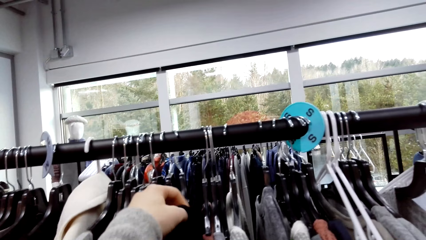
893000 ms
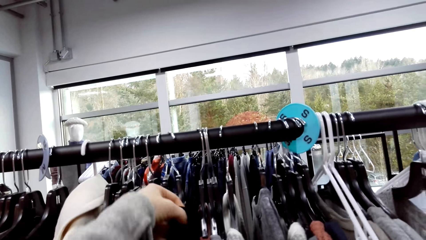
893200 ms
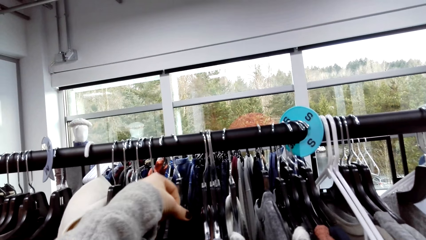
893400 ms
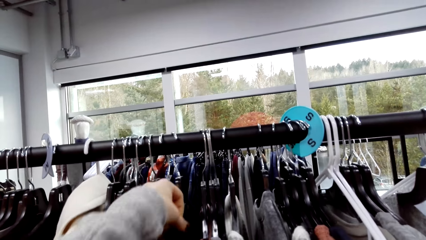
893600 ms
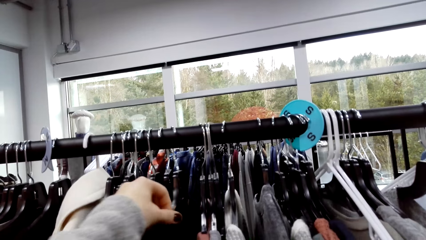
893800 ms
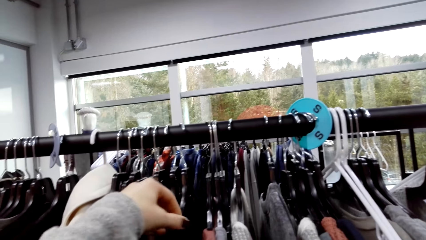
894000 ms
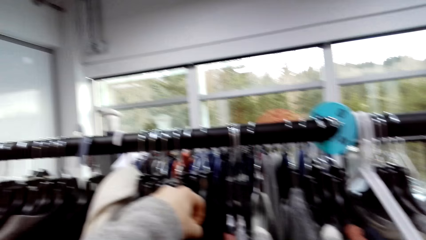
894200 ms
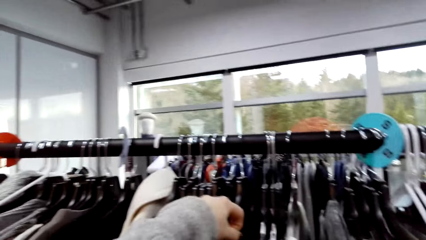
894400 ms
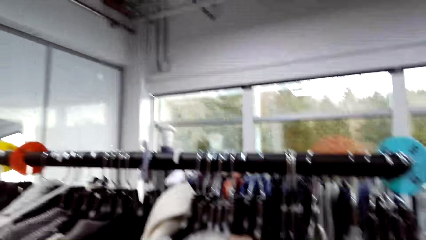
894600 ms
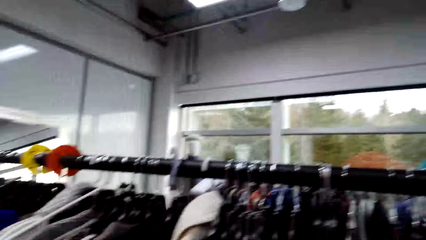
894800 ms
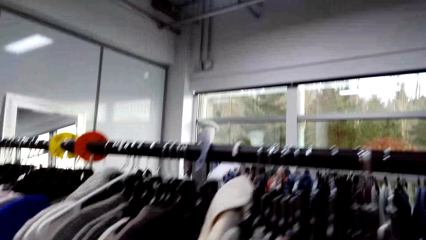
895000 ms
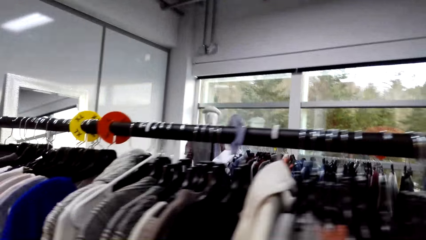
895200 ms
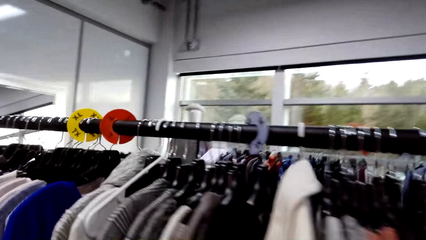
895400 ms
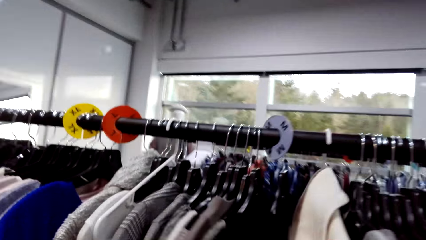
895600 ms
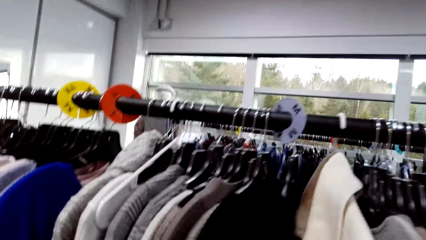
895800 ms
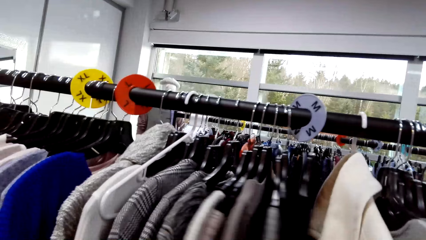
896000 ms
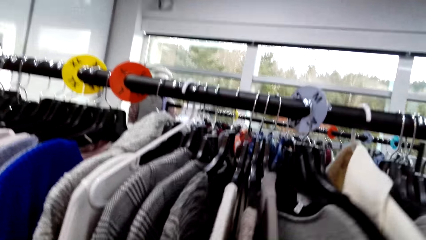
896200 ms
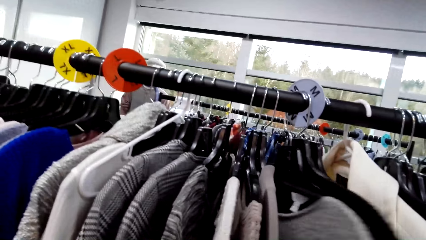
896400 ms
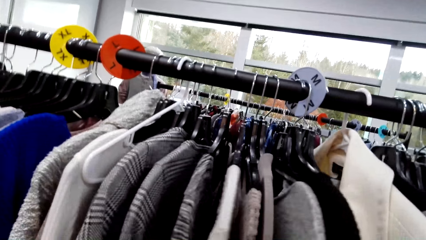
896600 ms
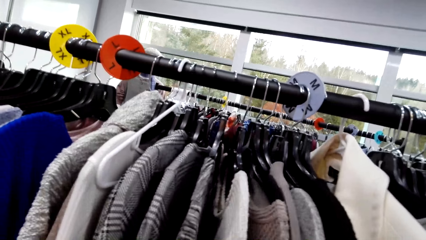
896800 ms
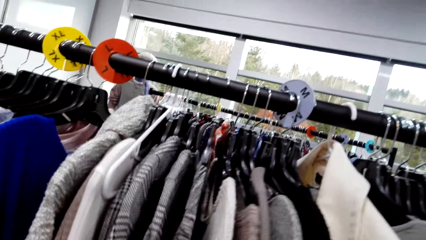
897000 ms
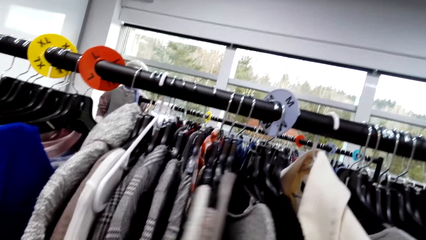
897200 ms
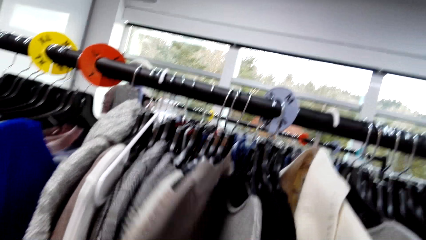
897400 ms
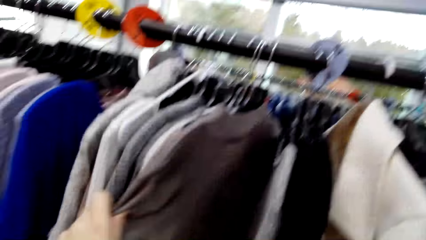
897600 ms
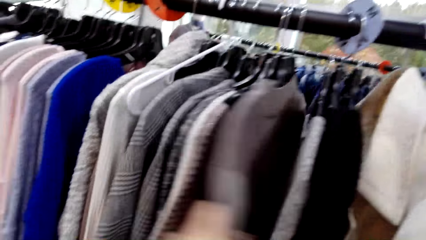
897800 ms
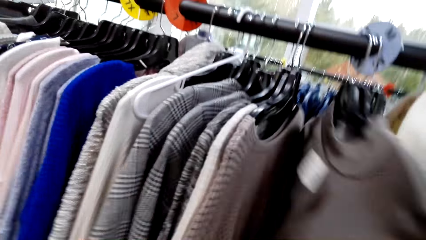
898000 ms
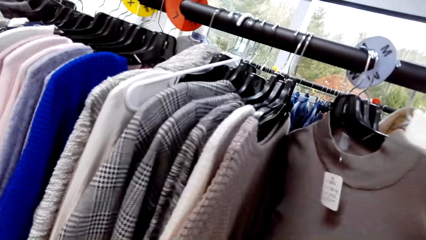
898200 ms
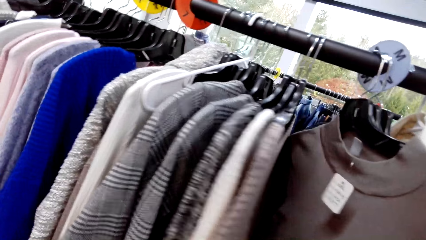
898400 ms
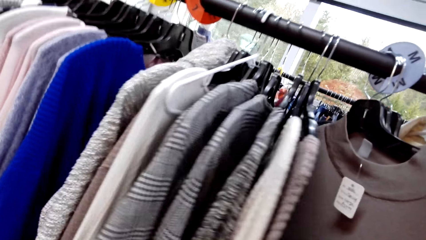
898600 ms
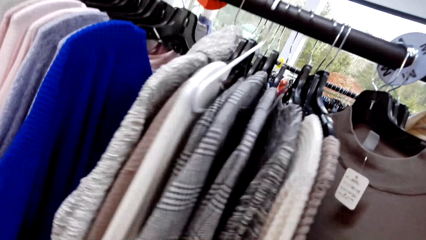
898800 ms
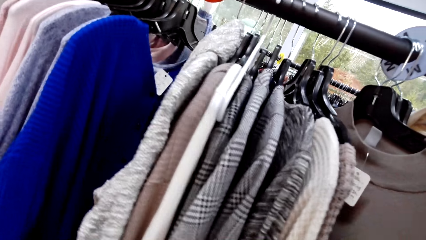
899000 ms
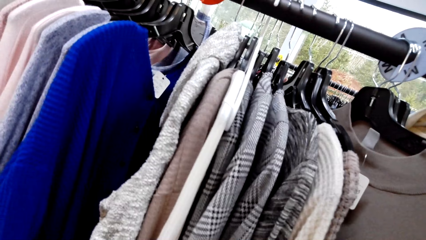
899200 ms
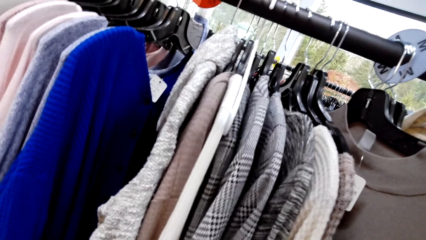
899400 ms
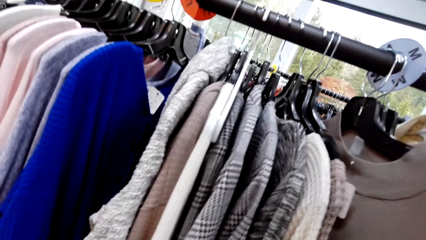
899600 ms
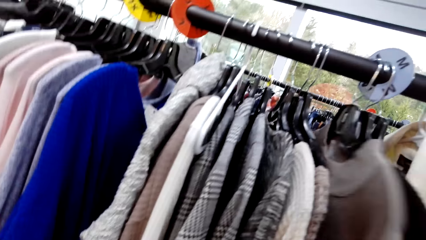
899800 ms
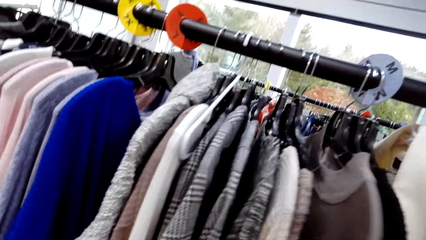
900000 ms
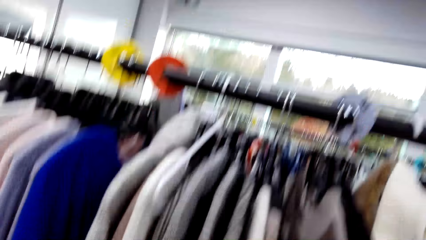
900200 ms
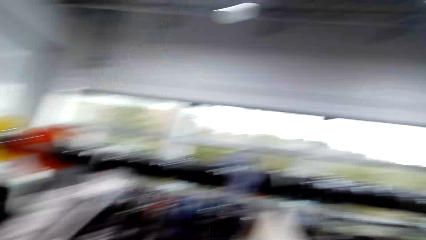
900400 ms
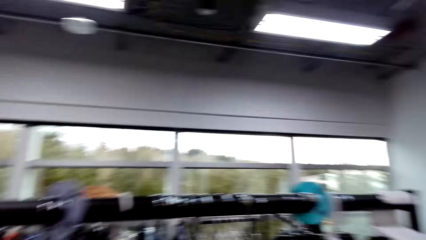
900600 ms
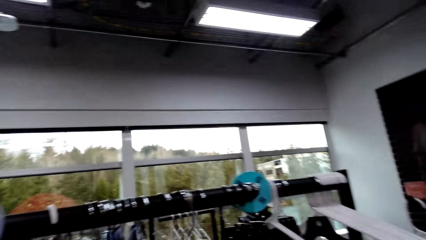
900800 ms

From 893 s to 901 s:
The camera wearer touches clothes.

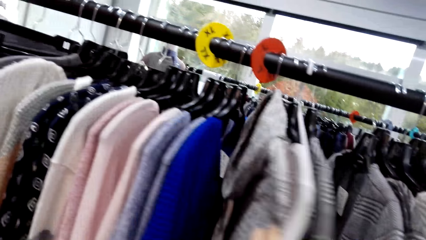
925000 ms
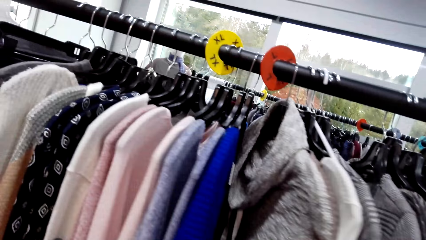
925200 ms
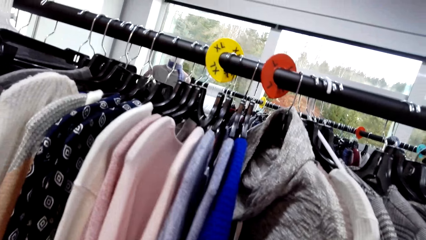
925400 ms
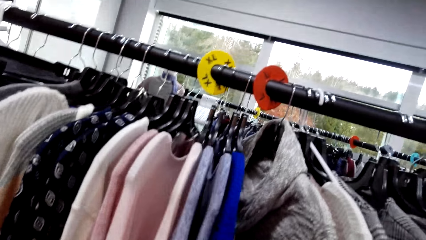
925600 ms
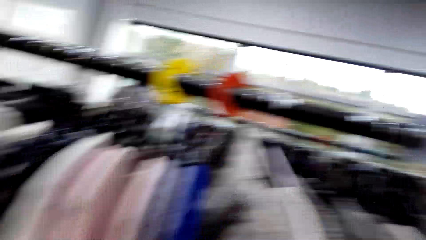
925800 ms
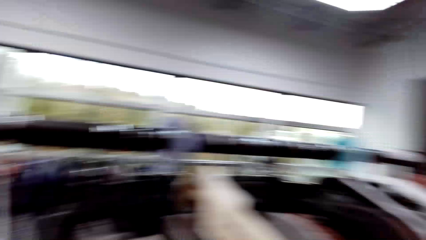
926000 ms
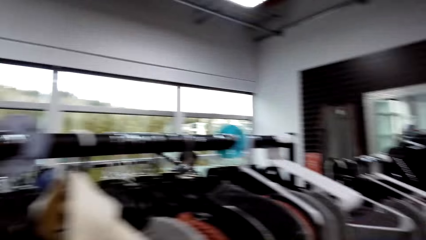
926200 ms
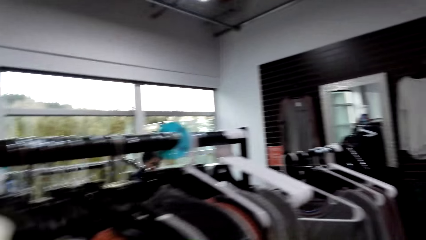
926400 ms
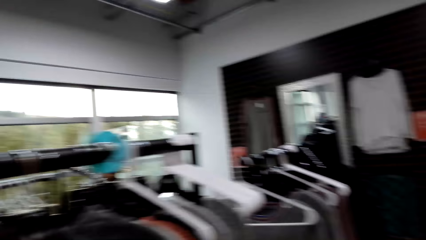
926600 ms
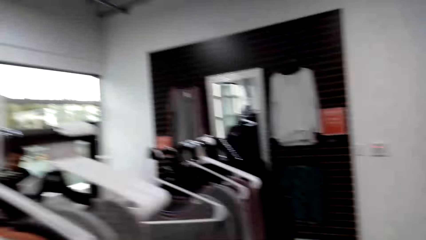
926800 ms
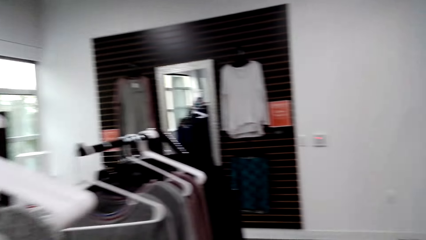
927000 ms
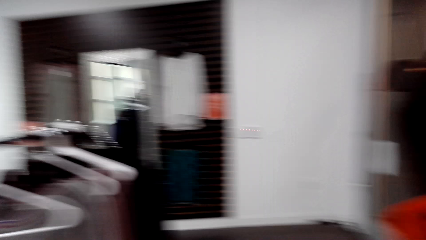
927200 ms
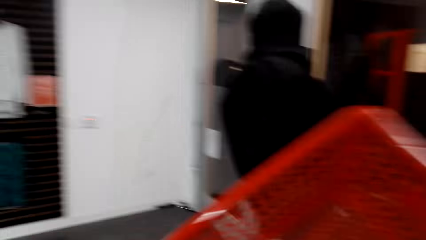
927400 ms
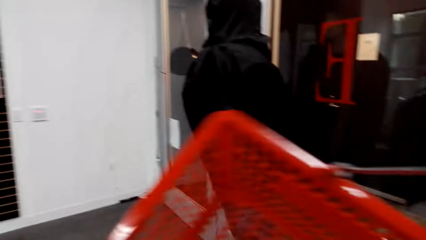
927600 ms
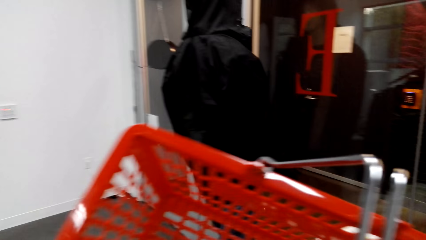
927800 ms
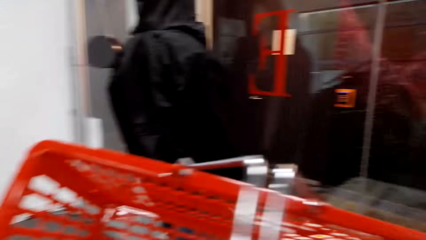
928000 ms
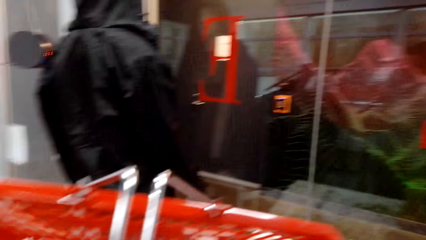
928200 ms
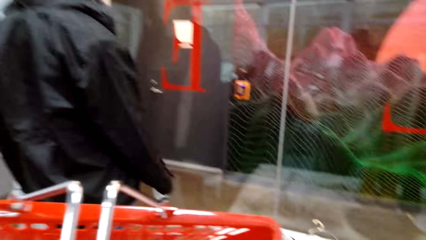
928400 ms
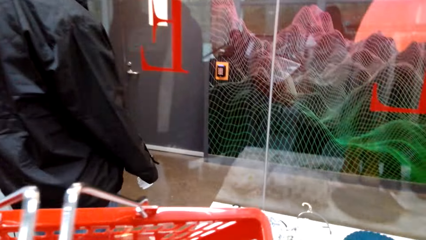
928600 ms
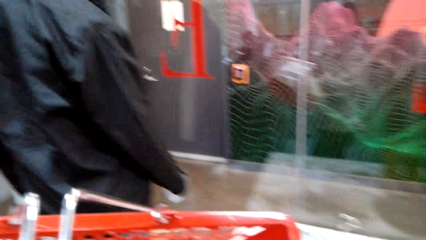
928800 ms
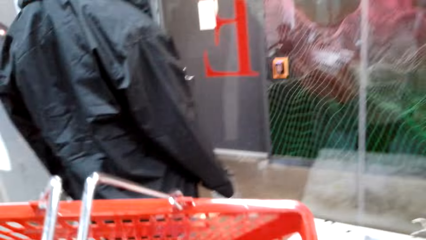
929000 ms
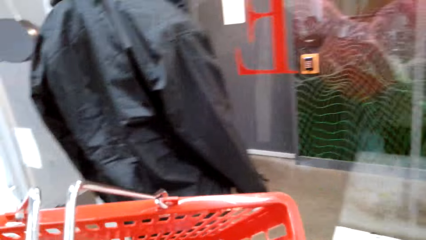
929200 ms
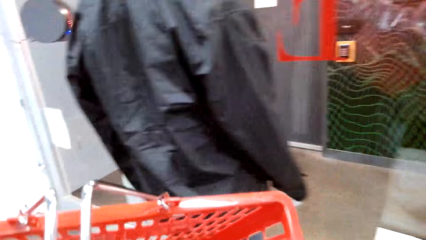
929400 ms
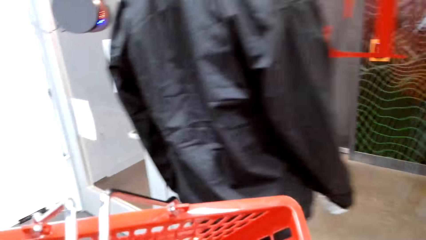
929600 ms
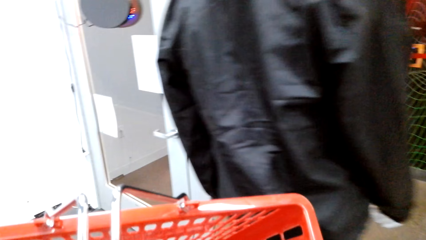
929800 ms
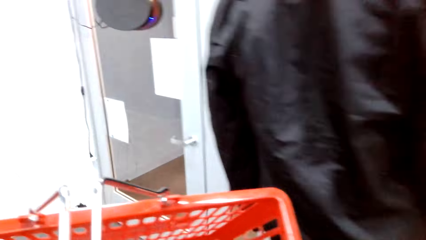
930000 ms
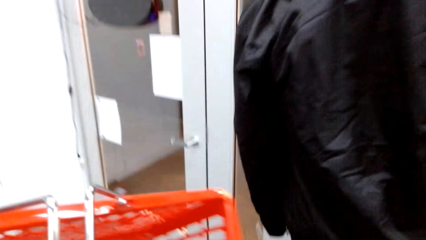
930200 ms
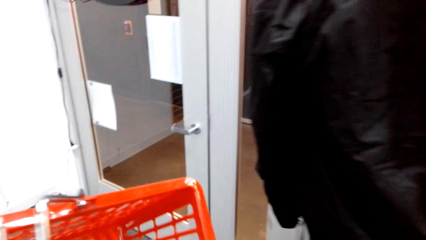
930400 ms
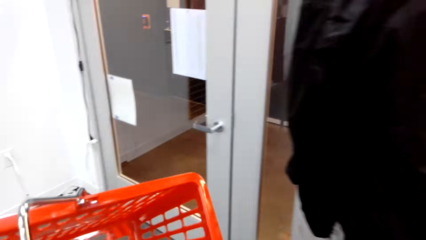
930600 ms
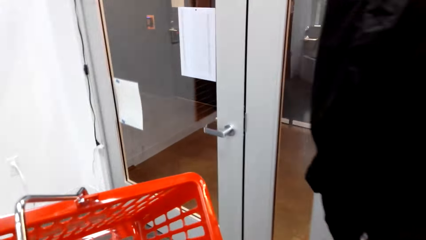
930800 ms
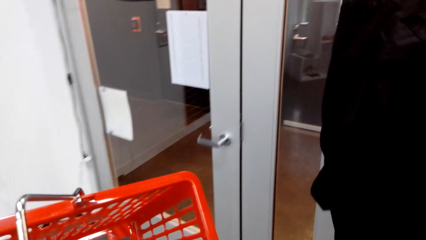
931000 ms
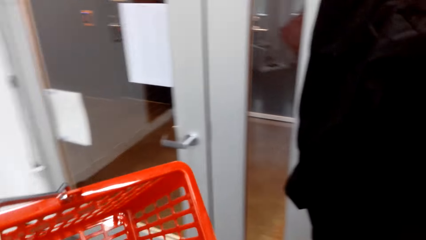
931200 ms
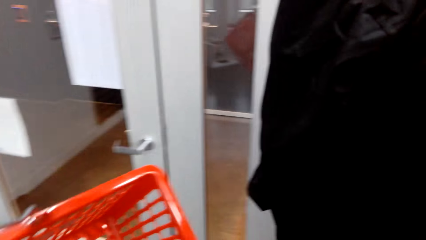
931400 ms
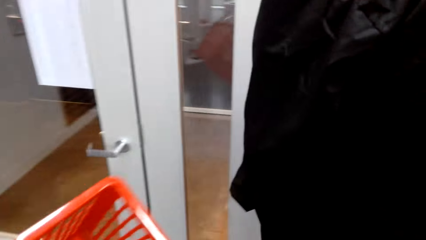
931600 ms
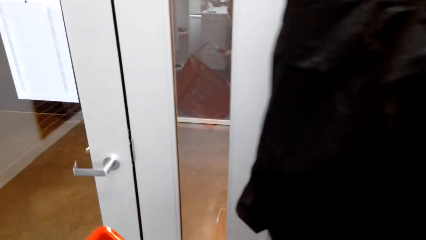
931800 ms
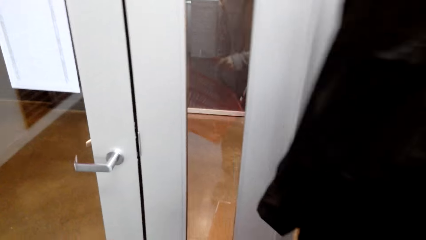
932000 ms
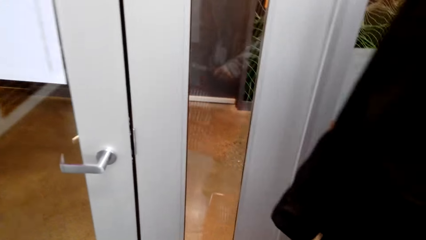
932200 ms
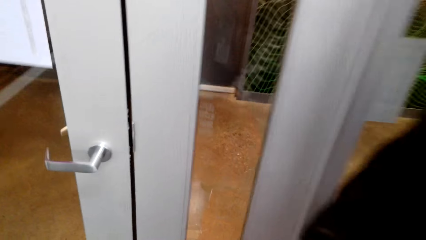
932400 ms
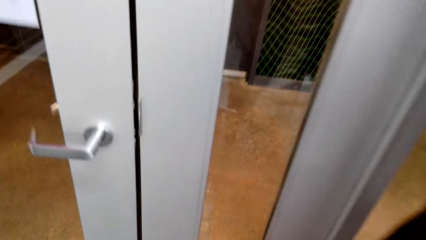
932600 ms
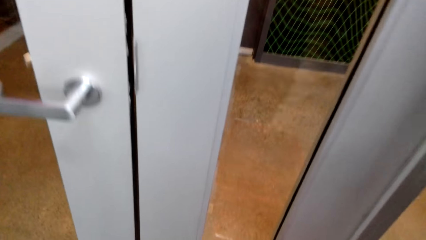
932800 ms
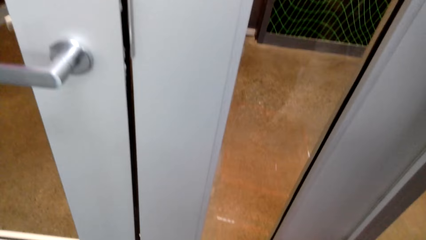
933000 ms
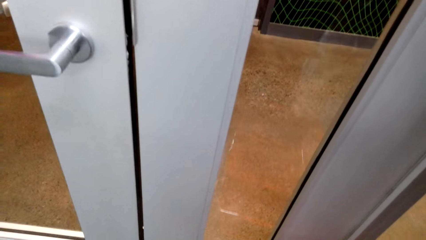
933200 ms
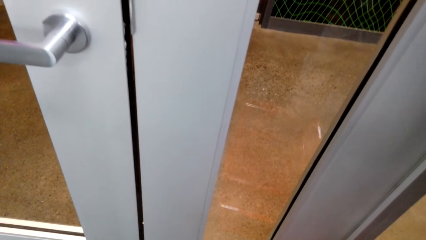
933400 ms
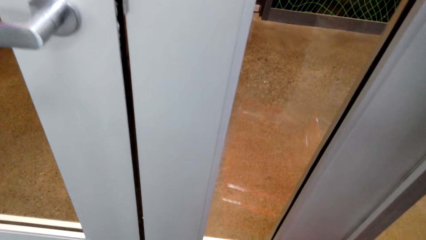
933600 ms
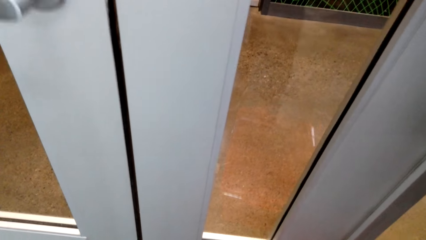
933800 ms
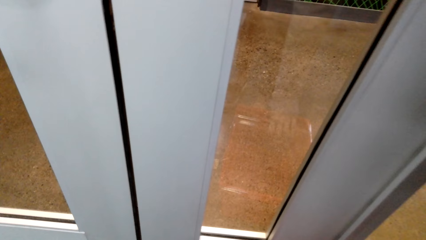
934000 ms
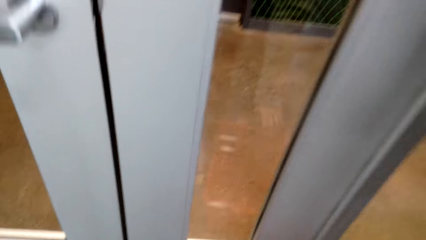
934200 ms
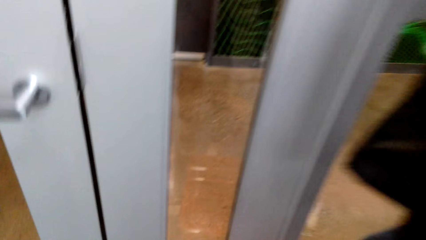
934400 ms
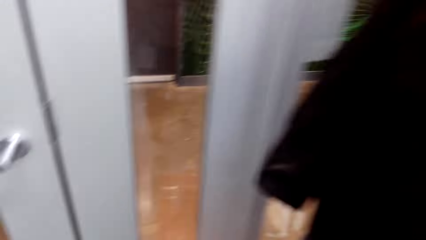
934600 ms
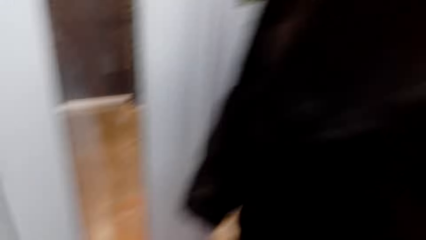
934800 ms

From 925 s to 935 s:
The camera wearer walks in the shop. They hold a plastic basket. They drop the basket on the floor.
